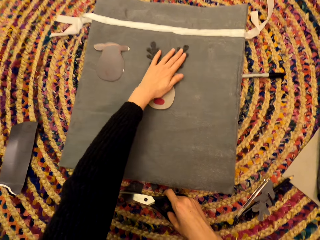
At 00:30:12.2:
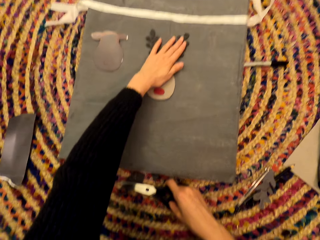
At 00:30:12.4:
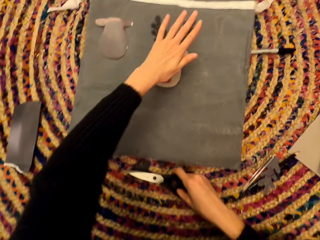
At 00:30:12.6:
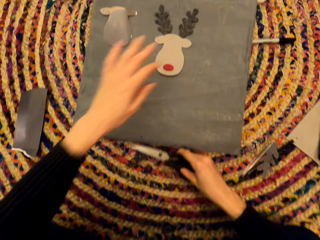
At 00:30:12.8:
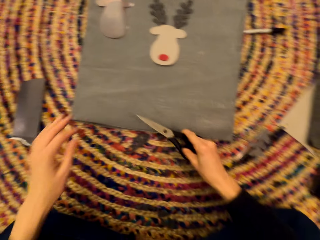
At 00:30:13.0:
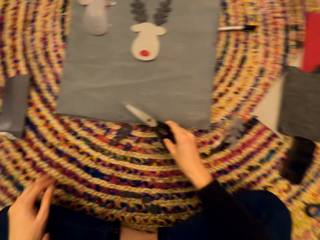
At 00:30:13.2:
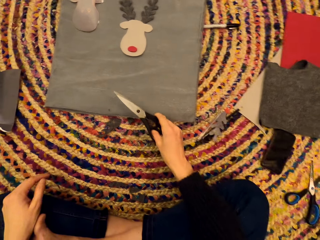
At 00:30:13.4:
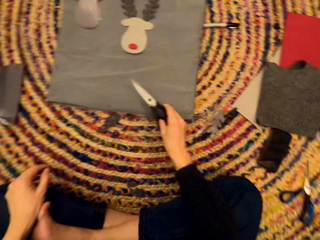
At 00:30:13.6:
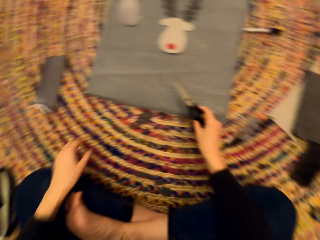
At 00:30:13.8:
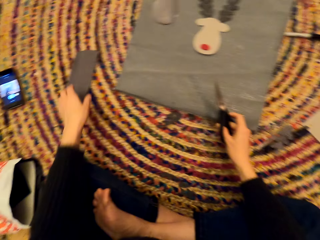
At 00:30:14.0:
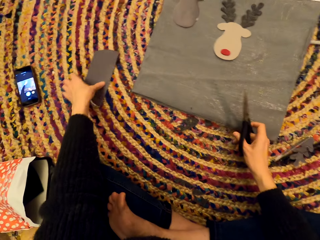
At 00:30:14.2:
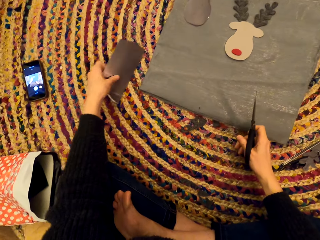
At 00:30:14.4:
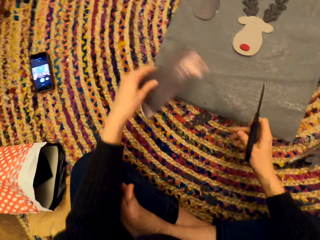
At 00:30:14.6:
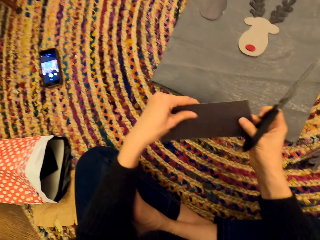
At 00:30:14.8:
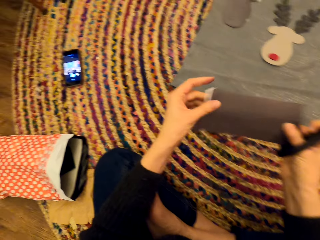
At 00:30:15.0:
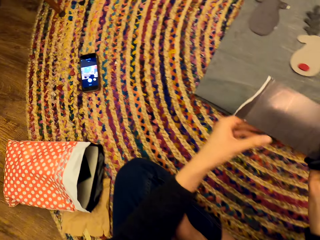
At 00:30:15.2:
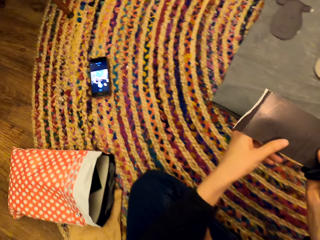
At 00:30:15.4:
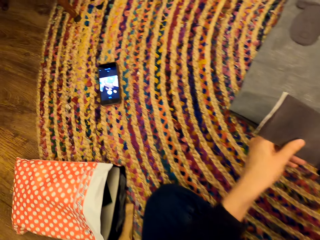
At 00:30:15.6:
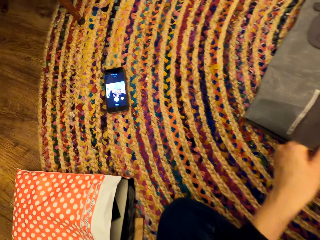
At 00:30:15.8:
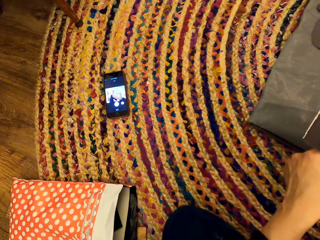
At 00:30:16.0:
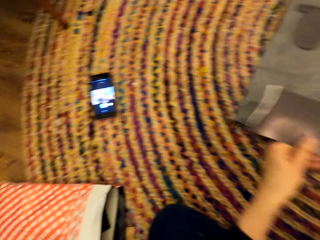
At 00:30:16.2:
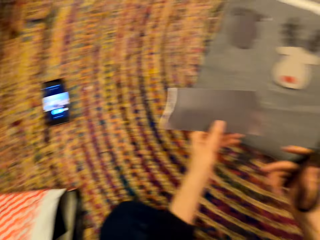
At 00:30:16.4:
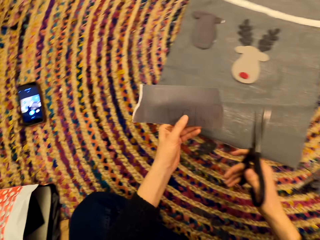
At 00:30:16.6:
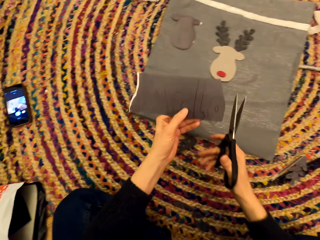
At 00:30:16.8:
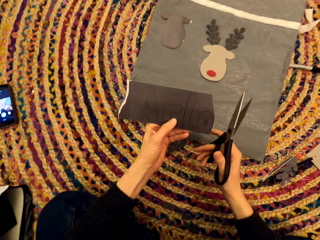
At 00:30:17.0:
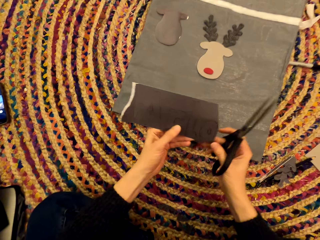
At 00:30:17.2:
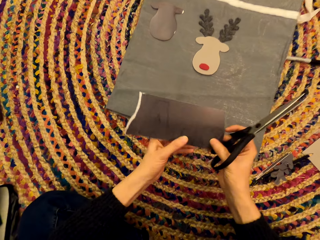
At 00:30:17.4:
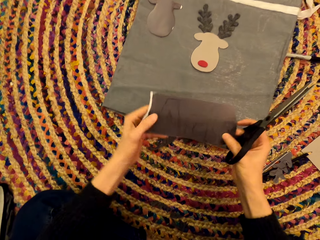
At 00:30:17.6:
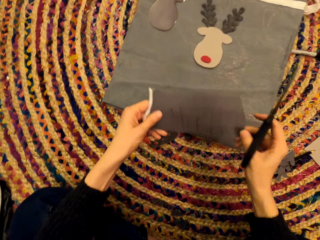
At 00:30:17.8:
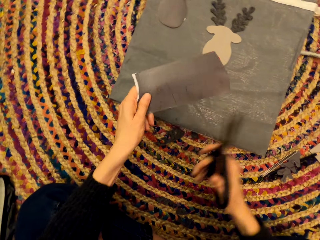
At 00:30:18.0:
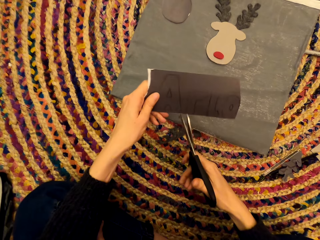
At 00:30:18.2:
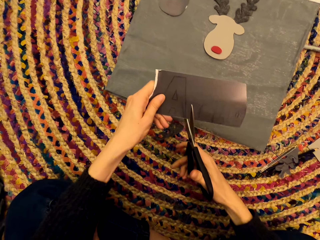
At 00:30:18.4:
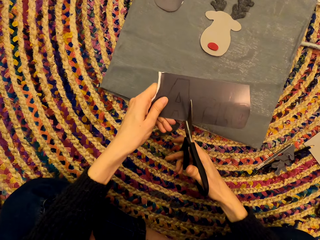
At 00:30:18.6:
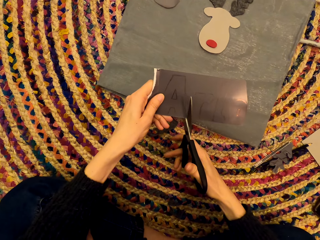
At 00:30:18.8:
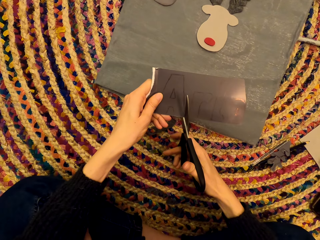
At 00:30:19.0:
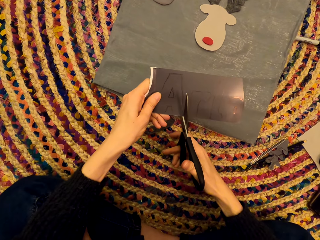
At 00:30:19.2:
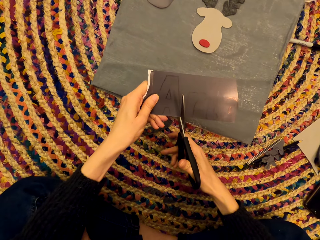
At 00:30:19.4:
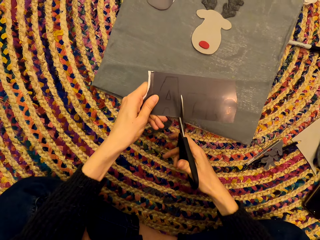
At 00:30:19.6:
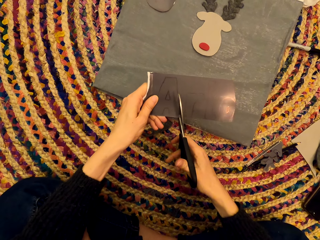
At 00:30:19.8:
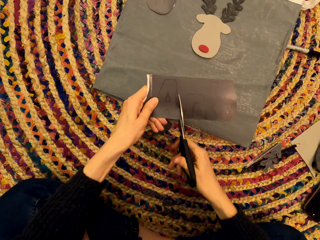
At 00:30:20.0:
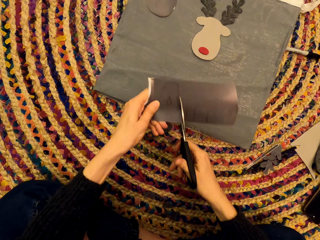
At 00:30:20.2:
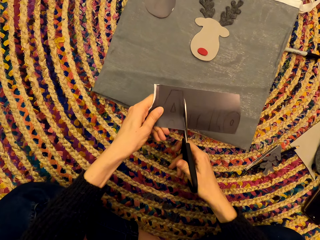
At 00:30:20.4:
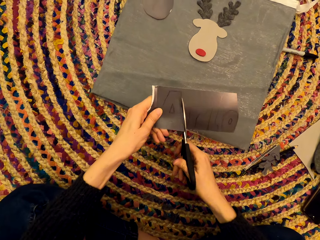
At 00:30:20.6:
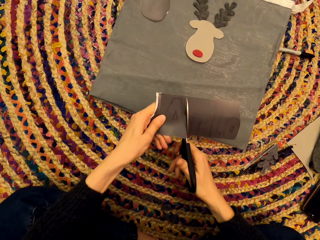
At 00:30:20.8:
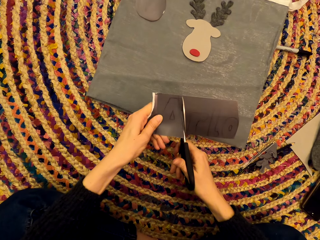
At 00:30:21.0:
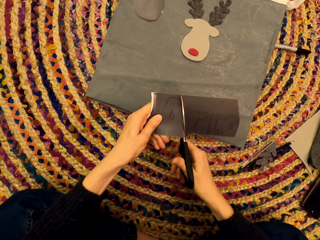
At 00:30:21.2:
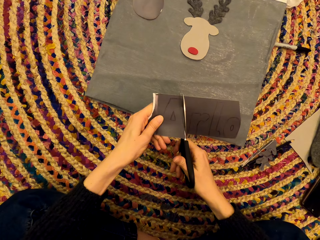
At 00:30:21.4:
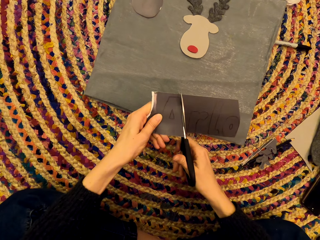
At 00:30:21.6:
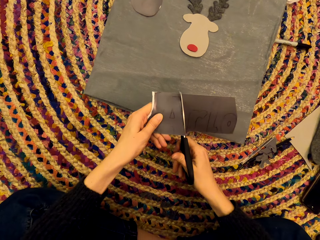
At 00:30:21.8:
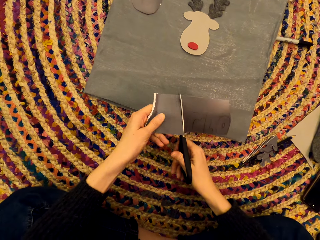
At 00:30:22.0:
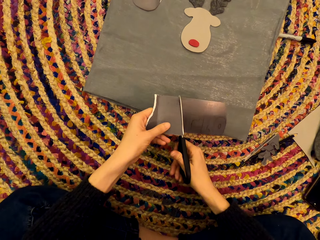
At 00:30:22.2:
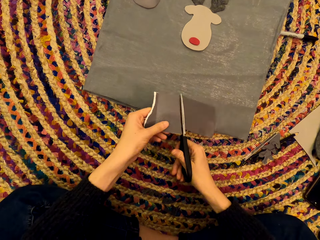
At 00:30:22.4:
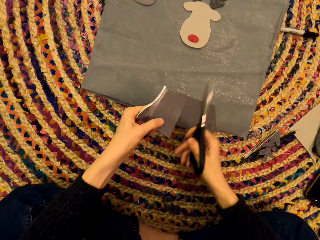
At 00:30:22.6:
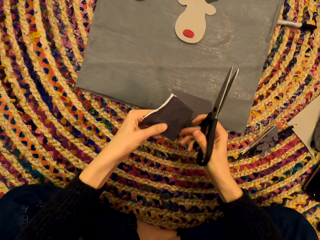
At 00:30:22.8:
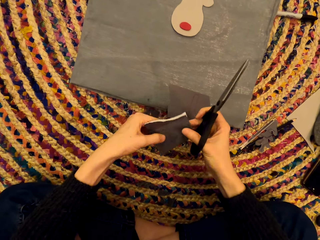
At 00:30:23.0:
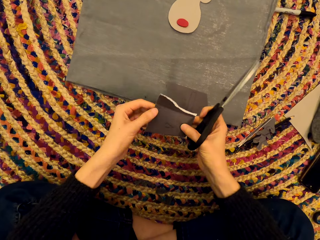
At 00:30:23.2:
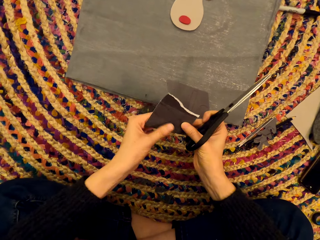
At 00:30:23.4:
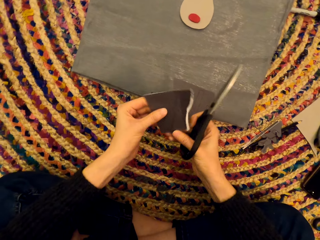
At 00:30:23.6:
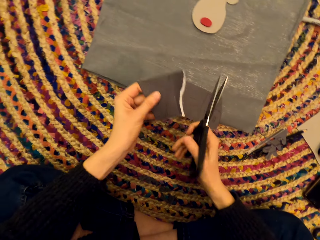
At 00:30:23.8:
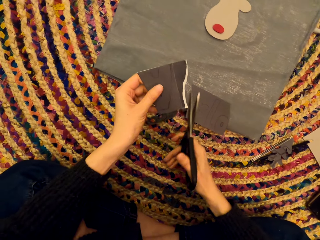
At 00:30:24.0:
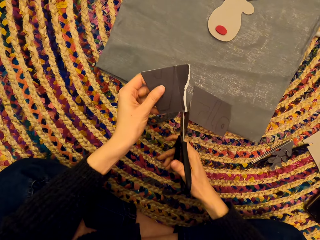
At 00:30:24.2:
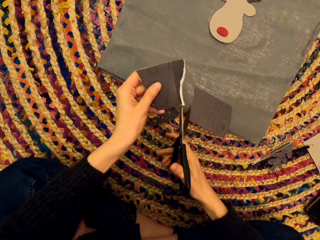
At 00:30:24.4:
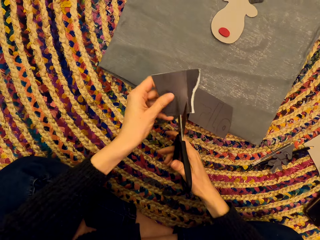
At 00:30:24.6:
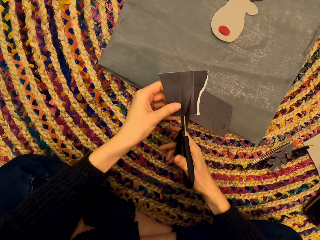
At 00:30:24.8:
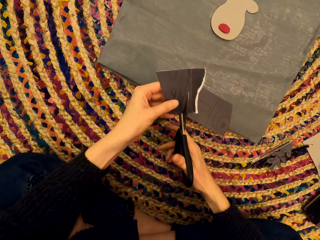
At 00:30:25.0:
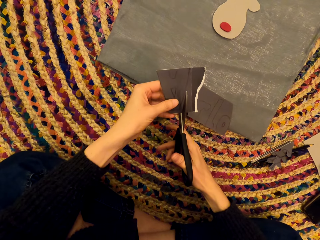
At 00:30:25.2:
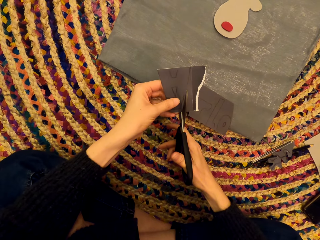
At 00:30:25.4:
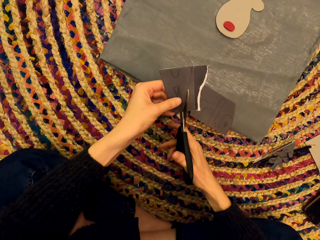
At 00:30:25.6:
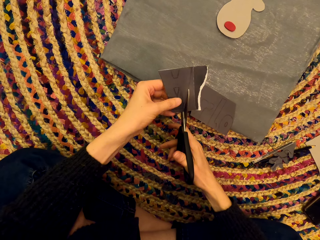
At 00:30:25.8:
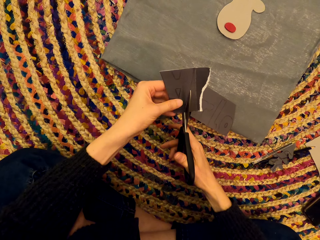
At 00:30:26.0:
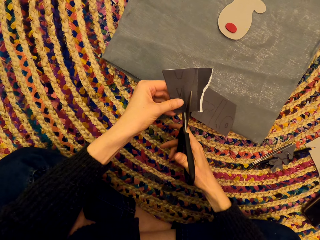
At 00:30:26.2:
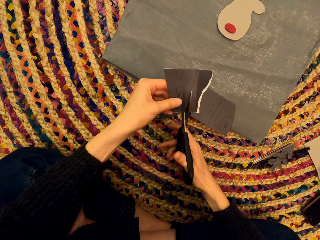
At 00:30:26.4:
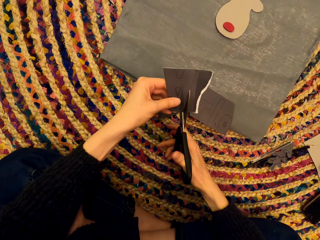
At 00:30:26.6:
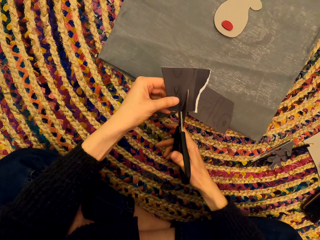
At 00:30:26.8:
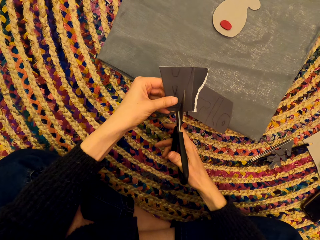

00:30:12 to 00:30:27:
The camera wearer picks up the scissors. They stare at the paper art. They pick up the paper art. They cut the paper art. They cut the paper with the scissors. They turn the paper art. They cut the paper art.

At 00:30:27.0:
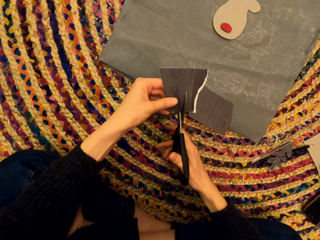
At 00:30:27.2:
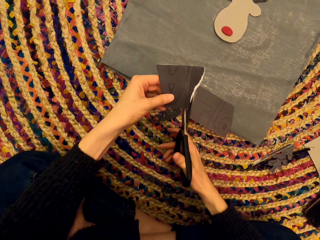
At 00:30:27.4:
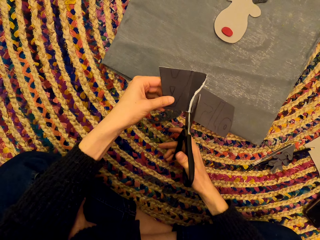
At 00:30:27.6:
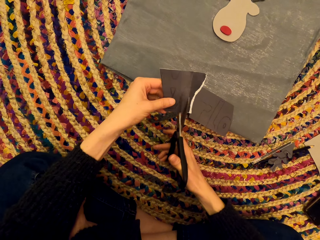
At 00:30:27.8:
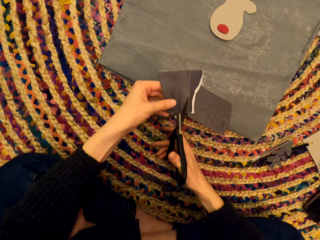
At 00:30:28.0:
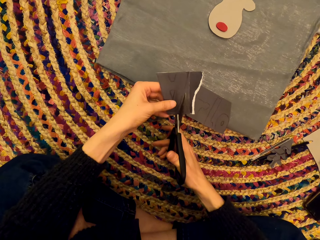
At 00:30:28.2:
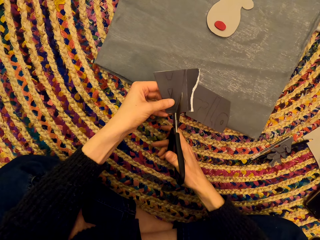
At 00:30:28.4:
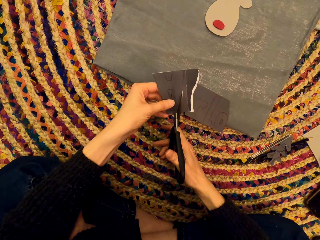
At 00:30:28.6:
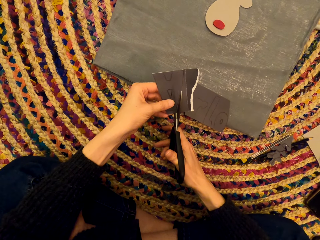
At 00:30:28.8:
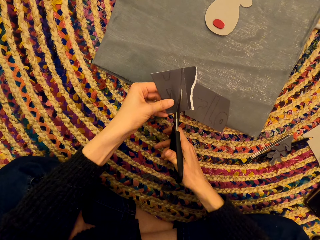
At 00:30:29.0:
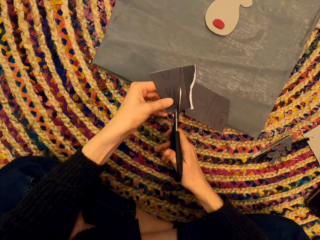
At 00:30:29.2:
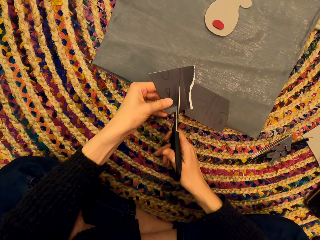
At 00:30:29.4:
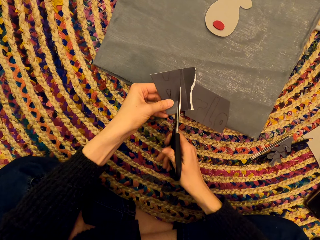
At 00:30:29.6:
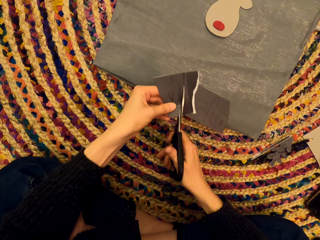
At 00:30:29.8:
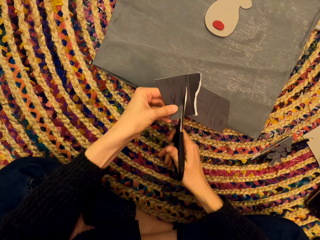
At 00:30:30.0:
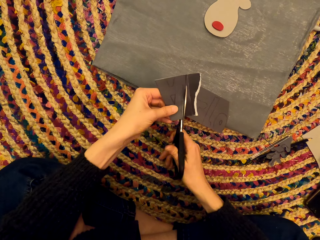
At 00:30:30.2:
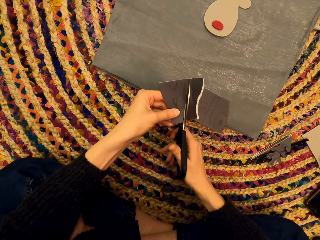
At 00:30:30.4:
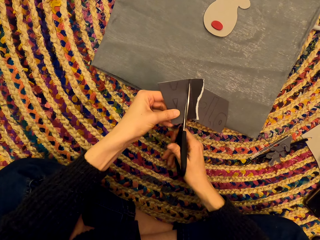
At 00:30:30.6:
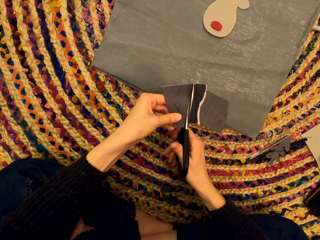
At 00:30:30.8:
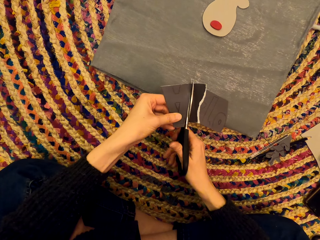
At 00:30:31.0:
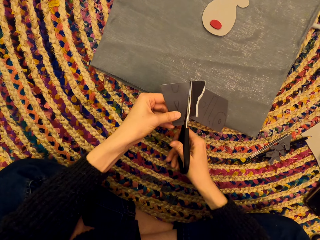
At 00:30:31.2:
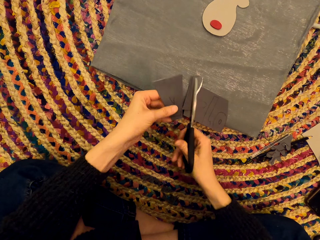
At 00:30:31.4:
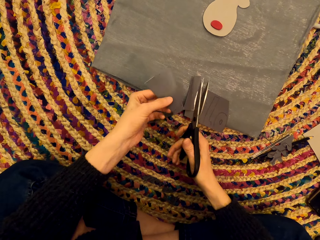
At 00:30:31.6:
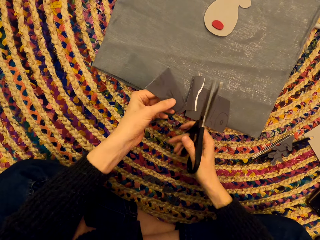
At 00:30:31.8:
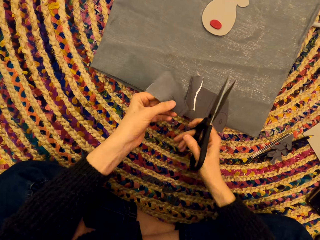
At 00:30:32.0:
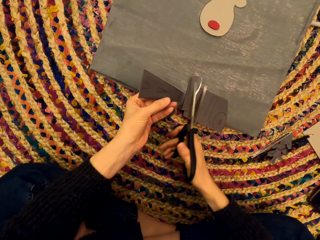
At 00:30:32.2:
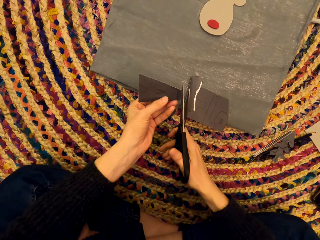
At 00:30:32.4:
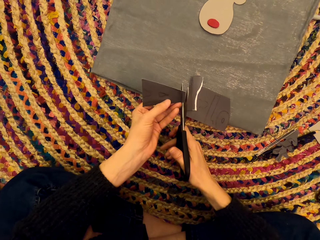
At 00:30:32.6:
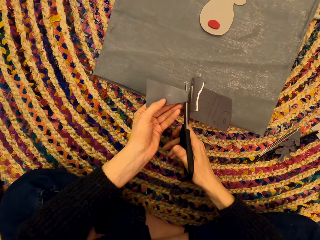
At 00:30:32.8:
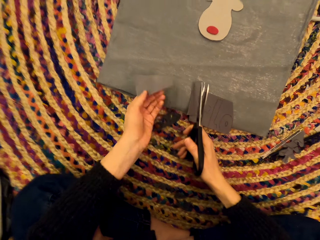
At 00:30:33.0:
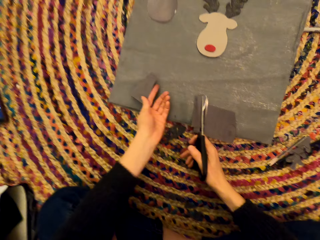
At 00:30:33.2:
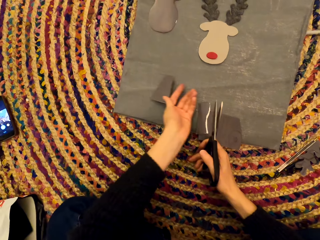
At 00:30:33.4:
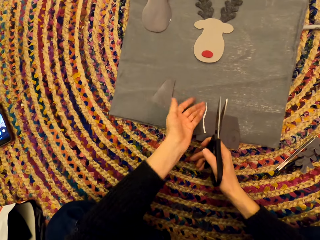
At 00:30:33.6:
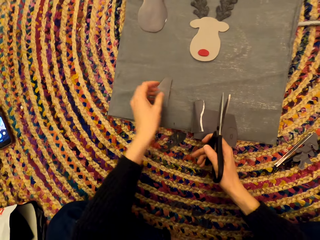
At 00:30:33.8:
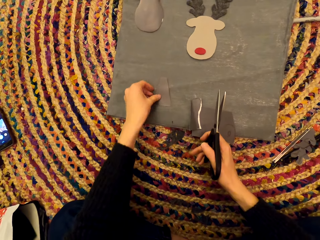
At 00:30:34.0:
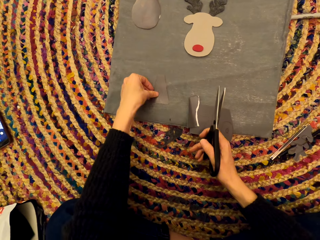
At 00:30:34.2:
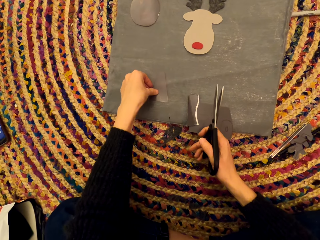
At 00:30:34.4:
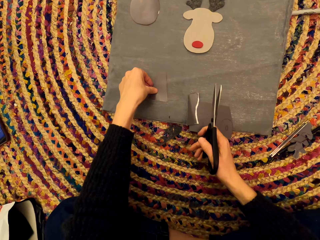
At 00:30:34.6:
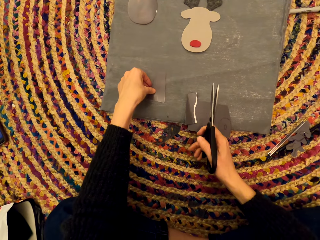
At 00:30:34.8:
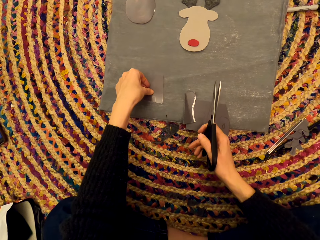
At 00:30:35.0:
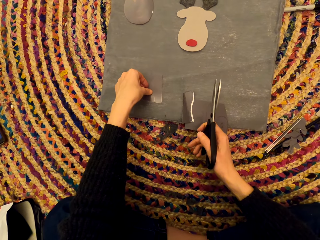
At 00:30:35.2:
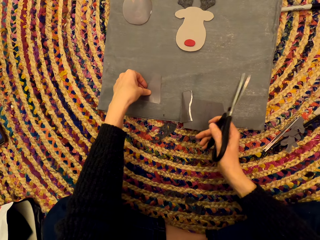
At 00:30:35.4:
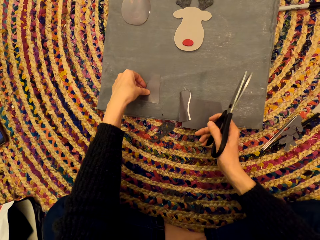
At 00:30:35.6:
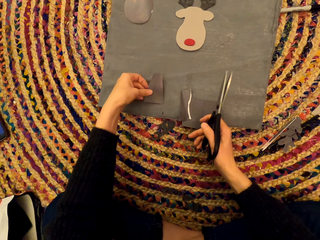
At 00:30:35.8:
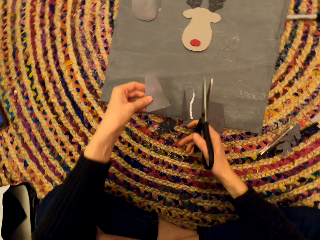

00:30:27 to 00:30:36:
The camera wearer cuts with the scissors. They turn the paper art. They drop the paper art.
